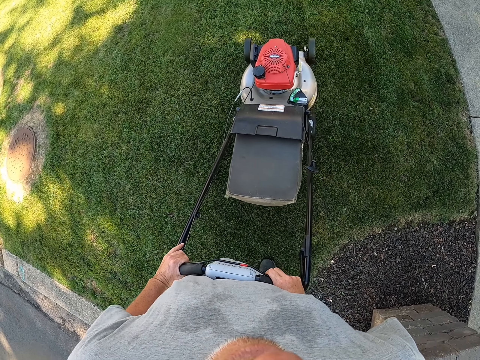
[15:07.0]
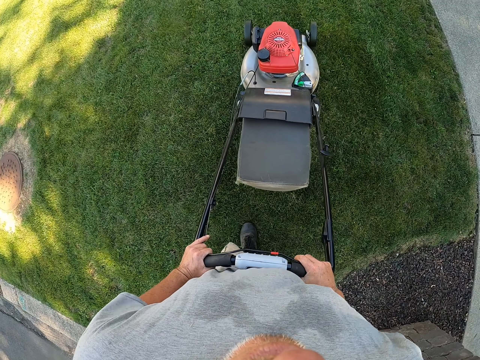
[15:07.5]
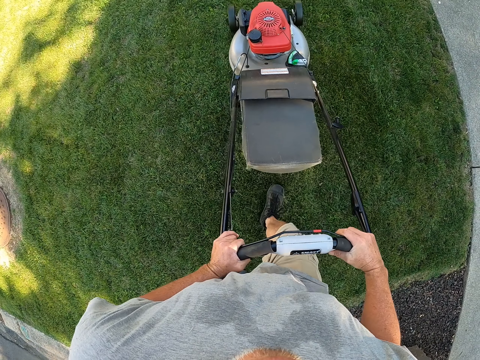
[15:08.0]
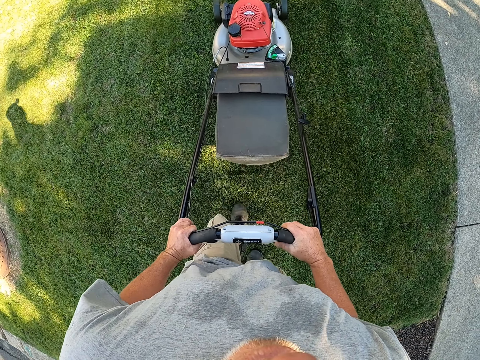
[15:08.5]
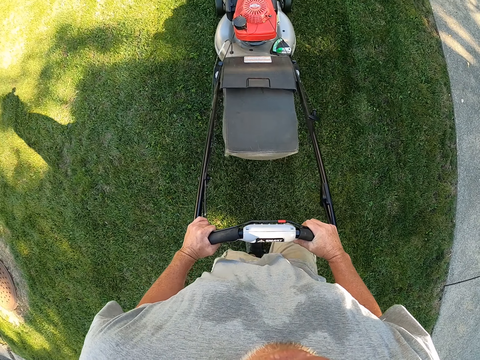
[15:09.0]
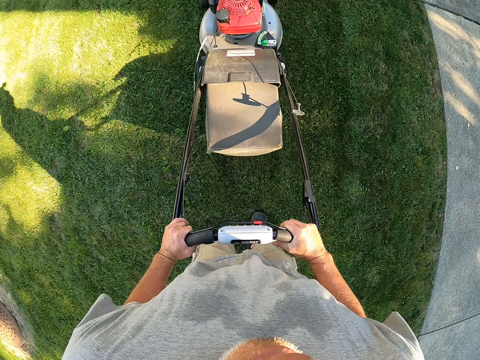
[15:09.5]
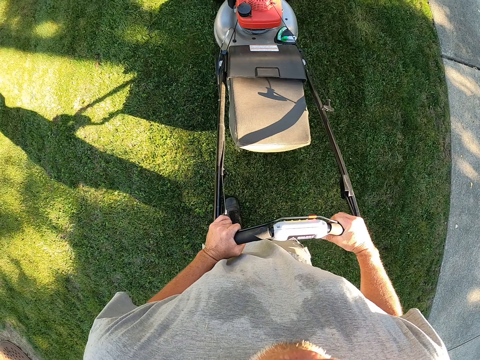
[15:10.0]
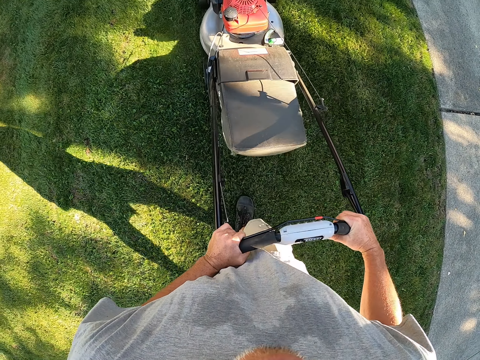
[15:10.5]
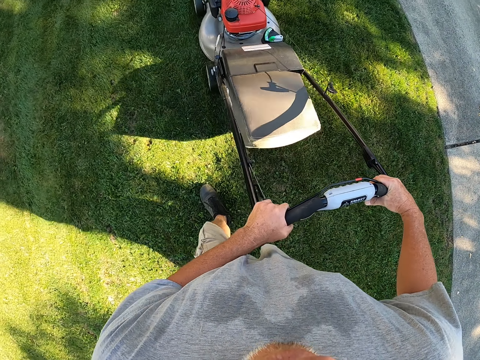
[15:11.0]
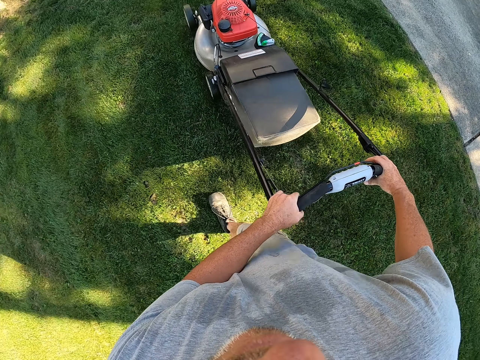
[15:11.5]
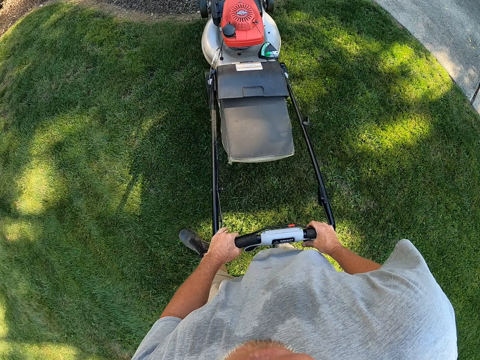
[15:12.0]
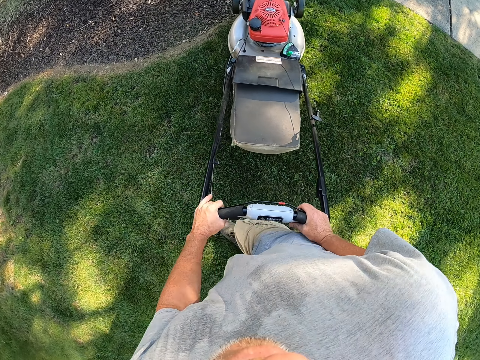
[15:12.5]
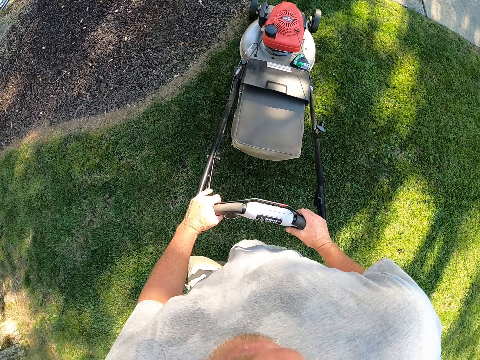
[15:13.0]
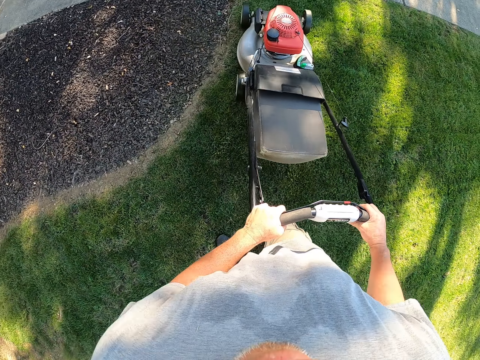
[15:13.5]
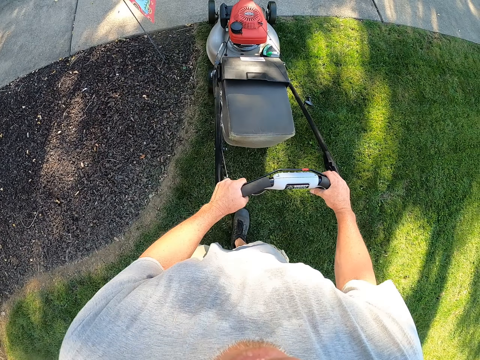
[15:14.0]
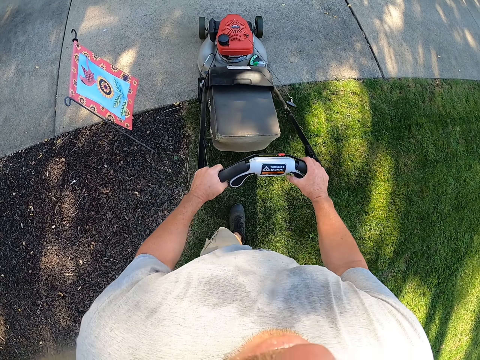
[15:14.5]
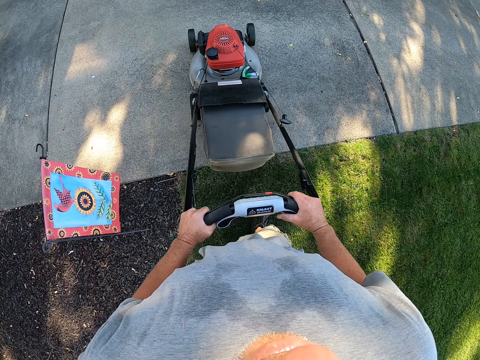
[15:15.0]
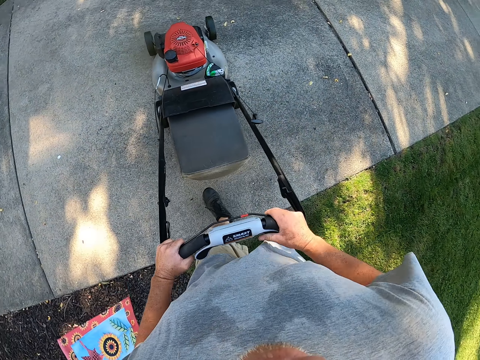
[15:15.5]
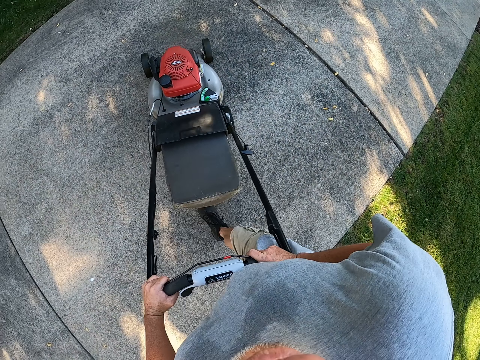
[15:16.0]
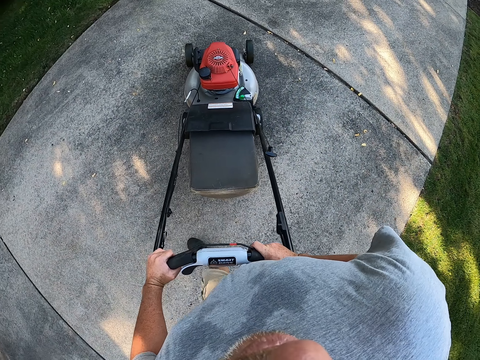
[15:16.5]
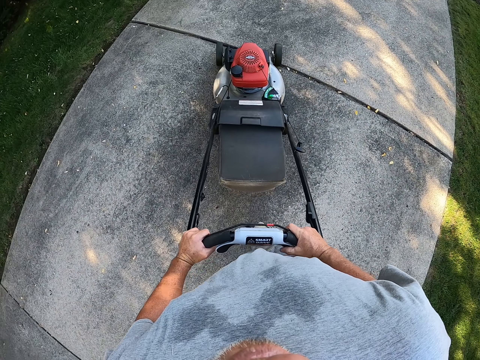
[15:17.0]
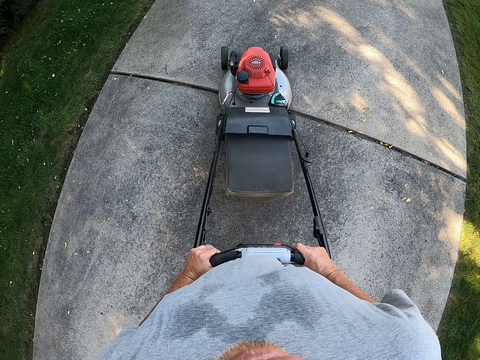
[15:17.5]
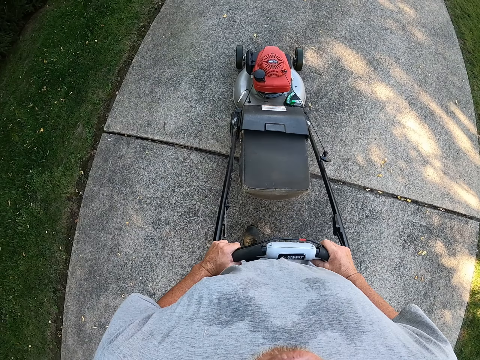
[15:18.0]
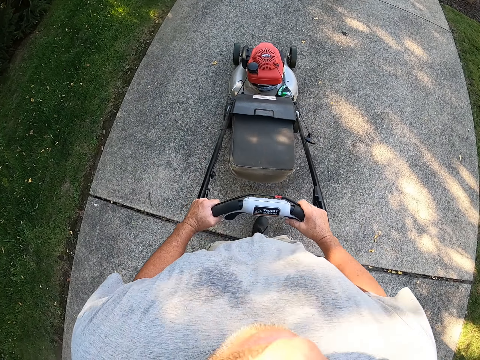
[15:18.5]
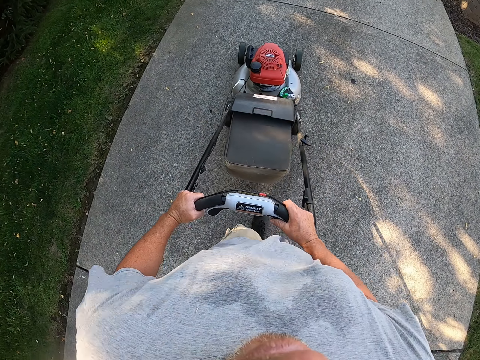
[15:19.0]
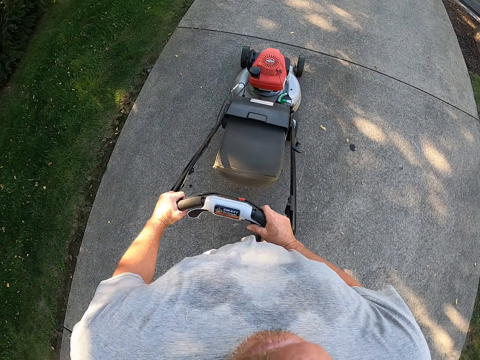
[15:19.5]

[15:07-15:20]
The camera wearer trims grass on the compound. They change direction. They drive the lawnmower on the path.

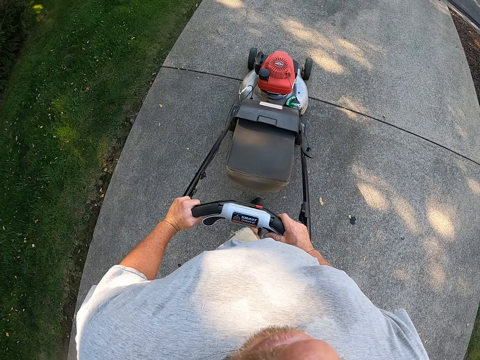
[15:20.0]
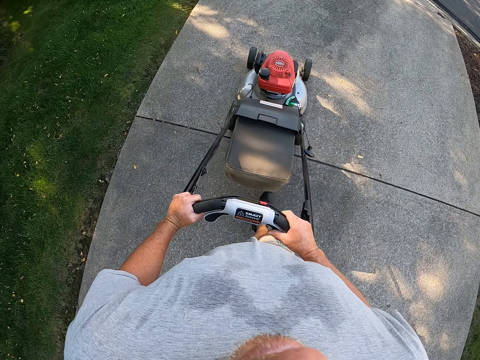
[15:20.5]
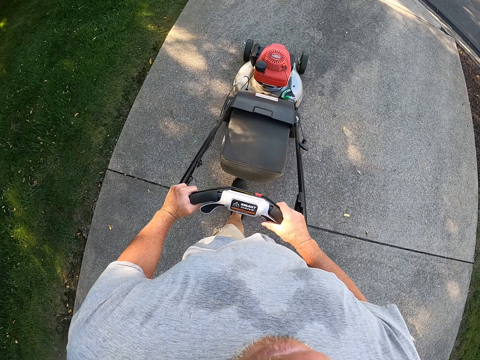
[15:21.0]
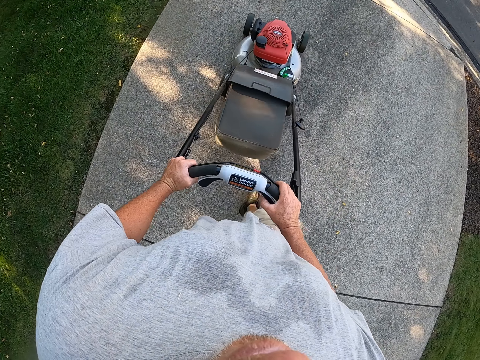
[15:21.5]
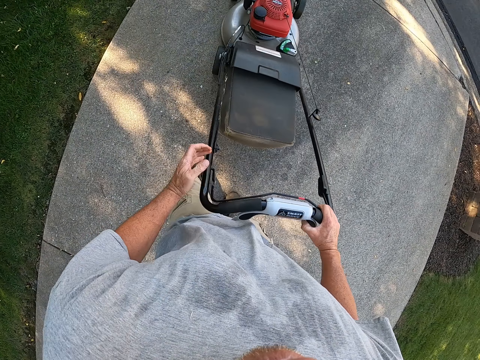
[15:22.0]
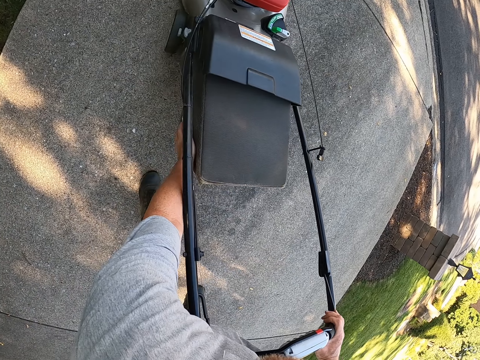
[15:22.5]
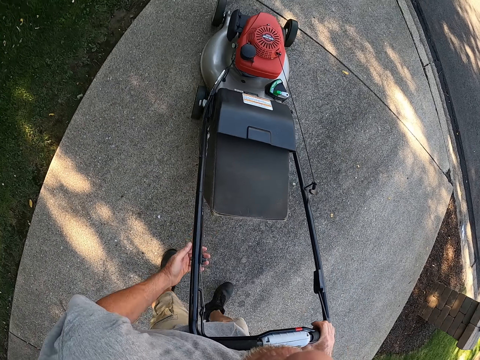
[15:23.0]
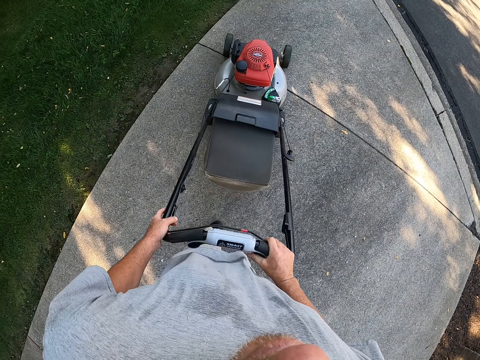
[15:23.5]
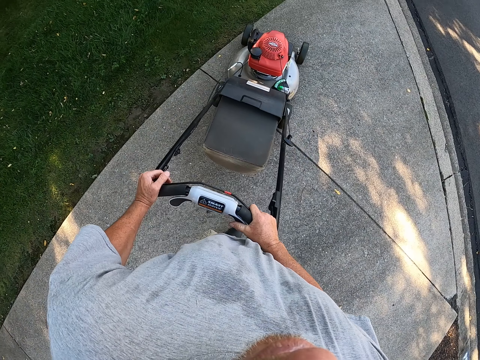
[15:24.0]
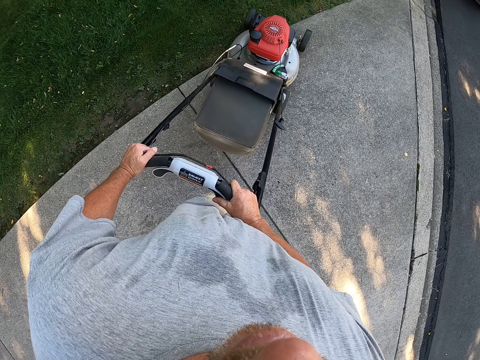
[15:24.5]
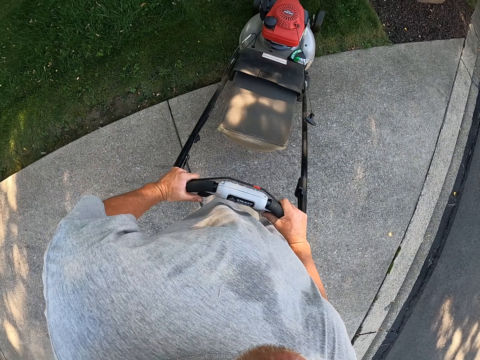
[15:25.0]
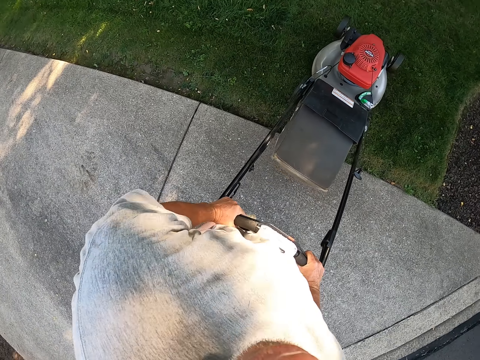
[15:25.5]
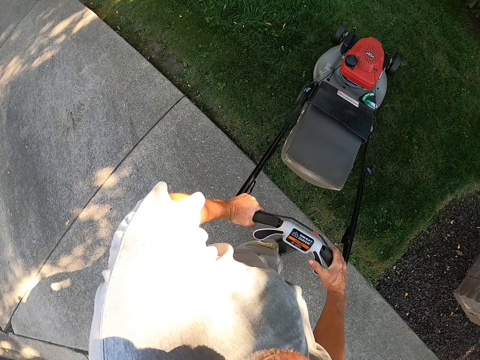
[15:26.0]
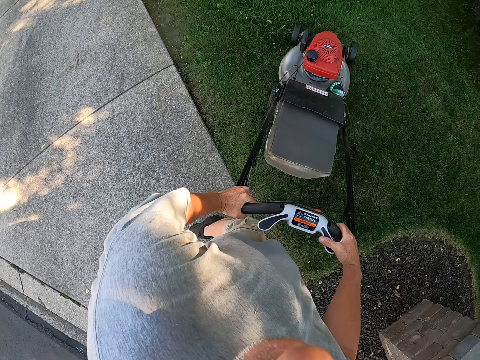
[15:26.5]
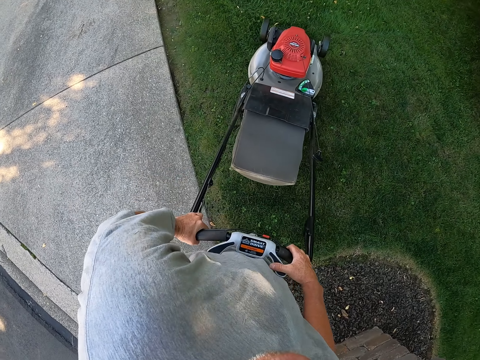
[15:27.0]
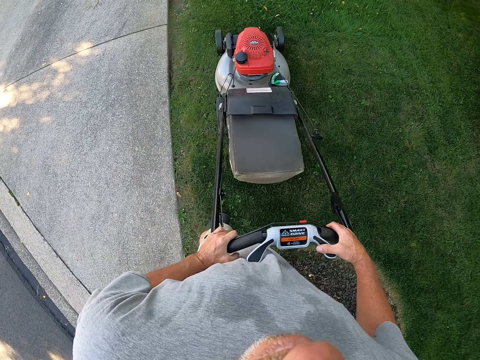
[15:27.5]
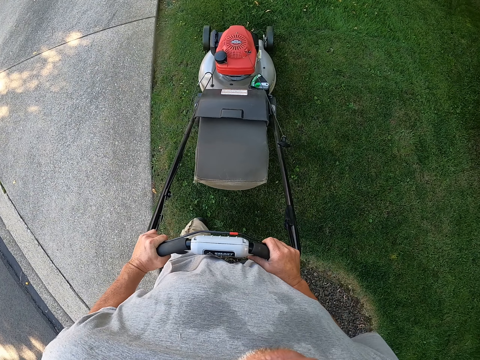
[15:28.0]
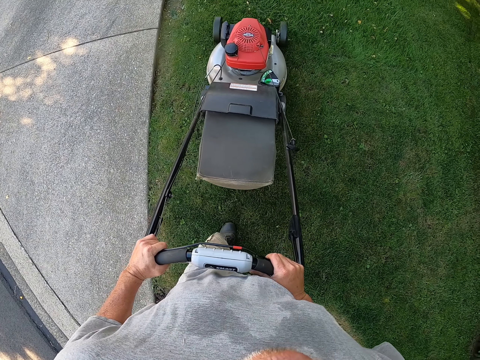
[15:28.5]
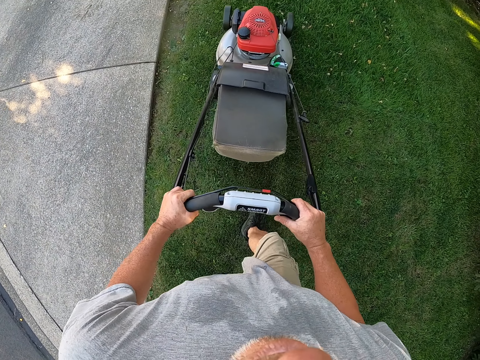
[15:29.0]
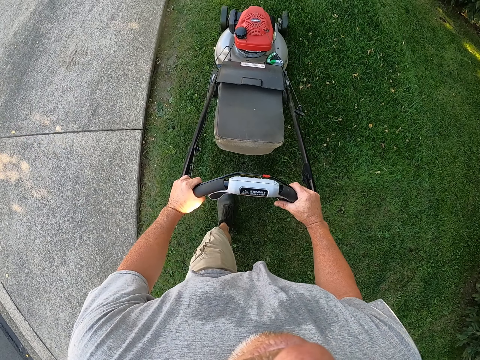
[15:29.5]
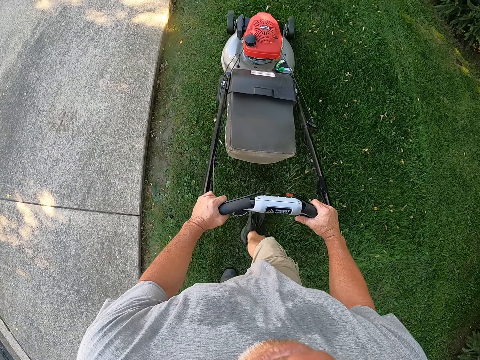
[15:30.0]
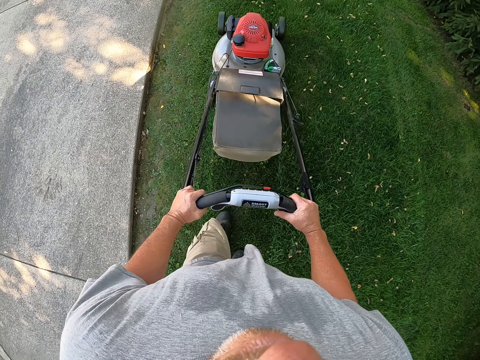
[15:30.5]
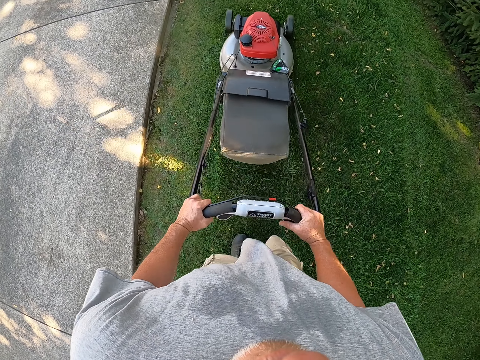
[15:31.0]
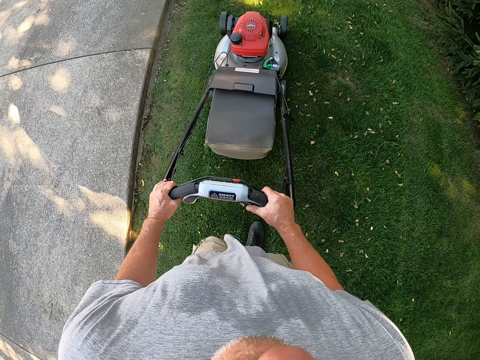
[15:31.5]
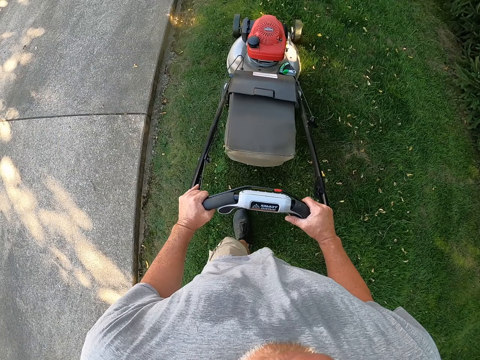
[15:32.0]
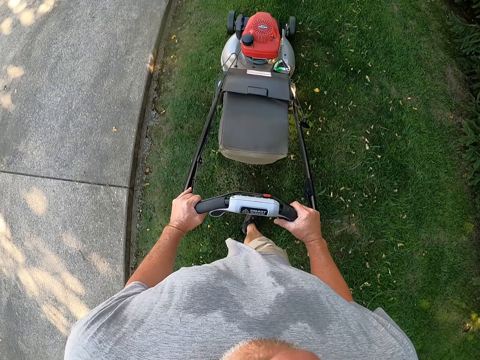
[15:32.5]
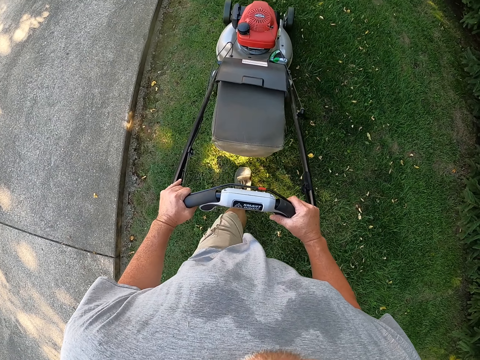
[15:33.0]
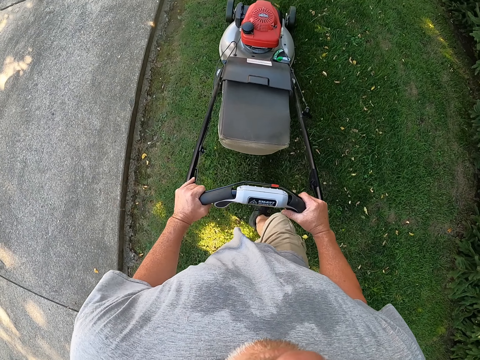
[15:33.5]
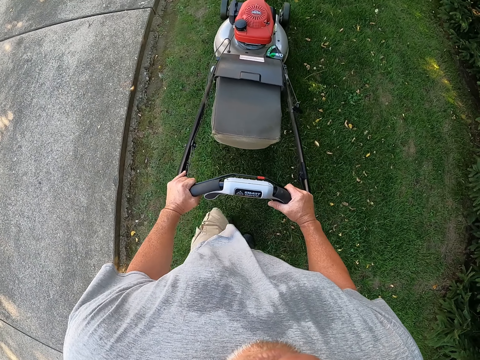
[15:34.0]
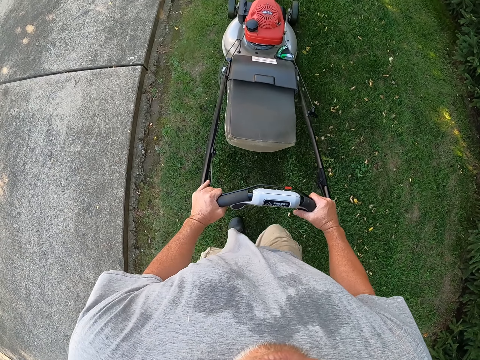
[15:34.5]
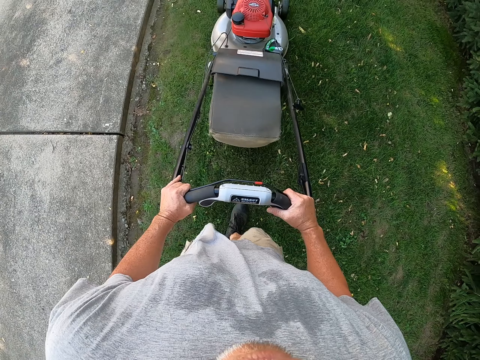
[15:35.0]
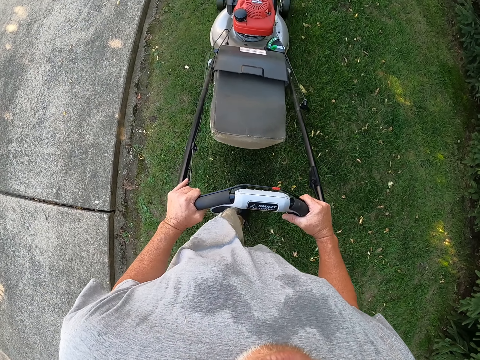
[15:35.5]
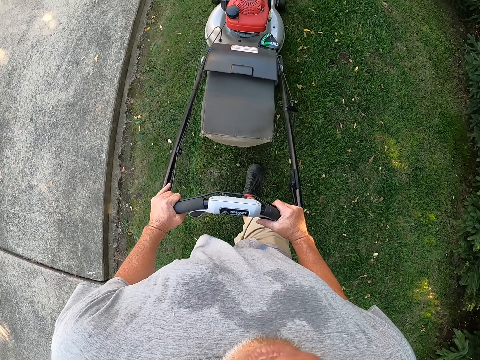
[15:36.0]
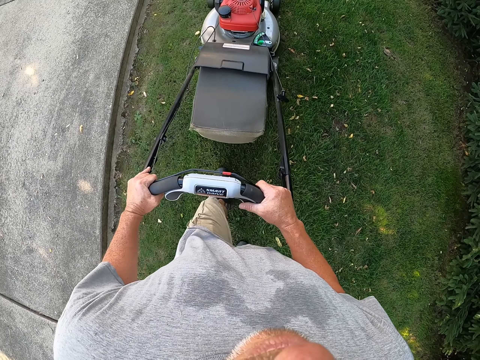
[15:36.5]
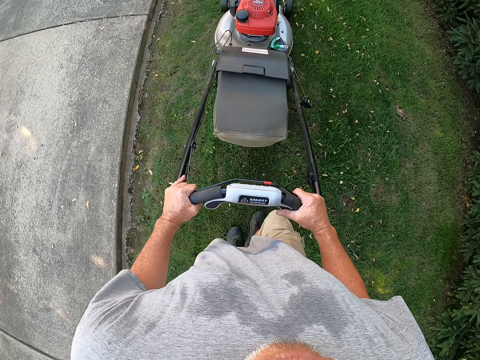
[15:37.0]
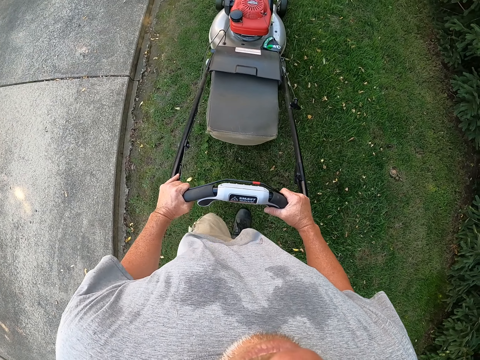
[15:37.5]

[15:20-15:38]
The camera wearer touches the lawnmower. They trim grass on the compound.
